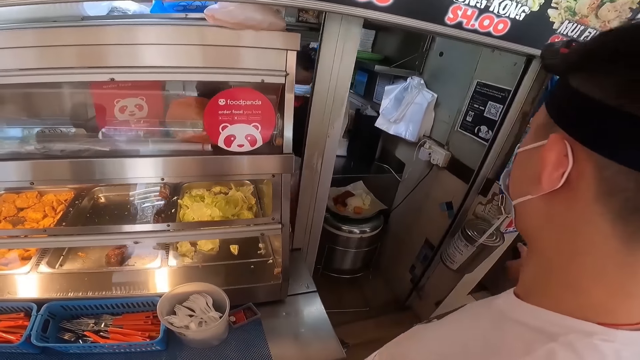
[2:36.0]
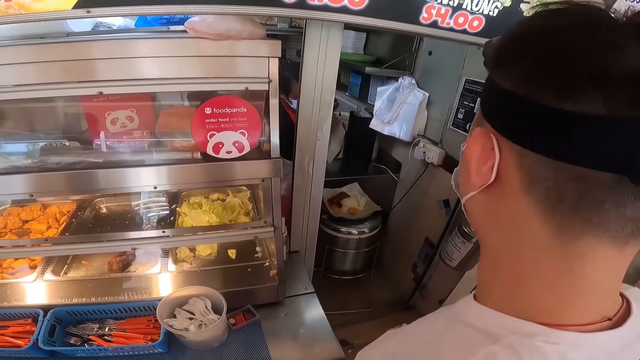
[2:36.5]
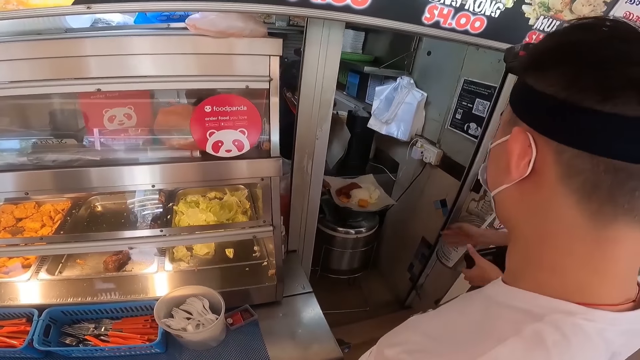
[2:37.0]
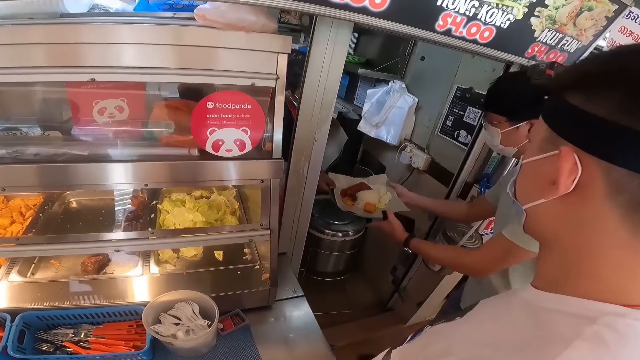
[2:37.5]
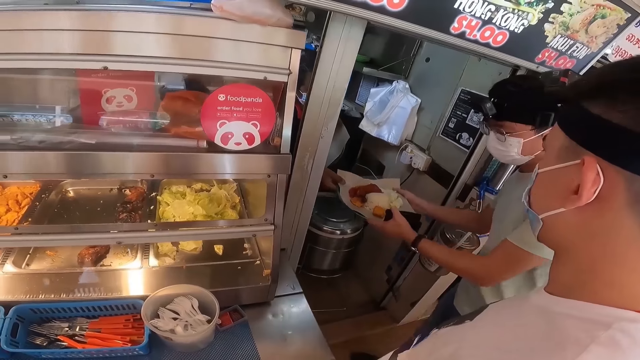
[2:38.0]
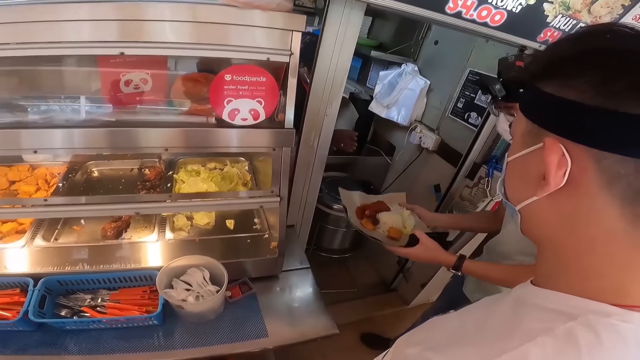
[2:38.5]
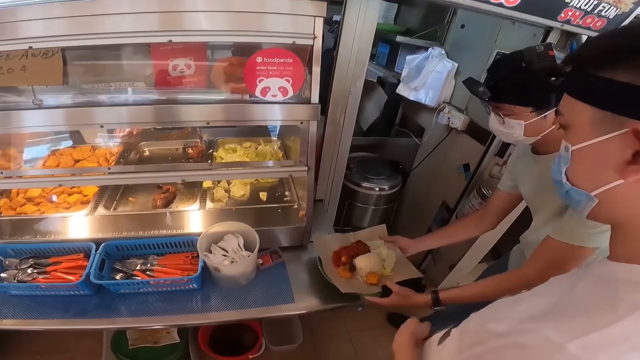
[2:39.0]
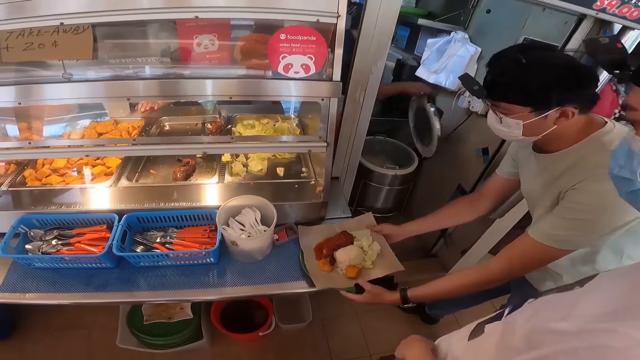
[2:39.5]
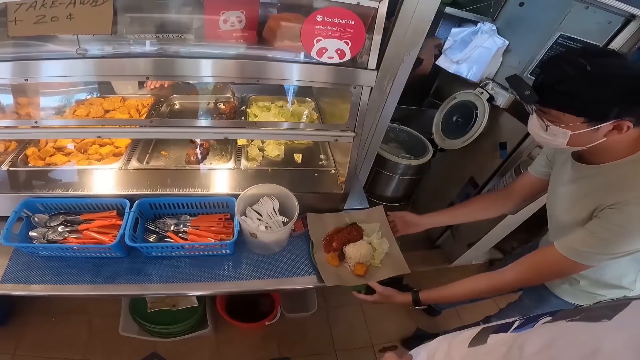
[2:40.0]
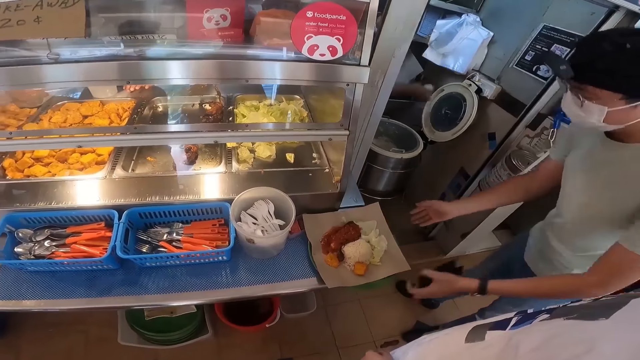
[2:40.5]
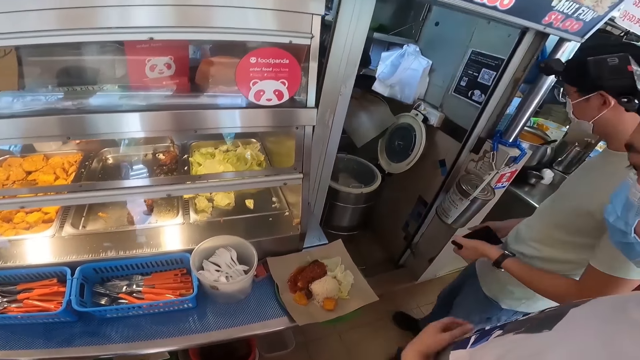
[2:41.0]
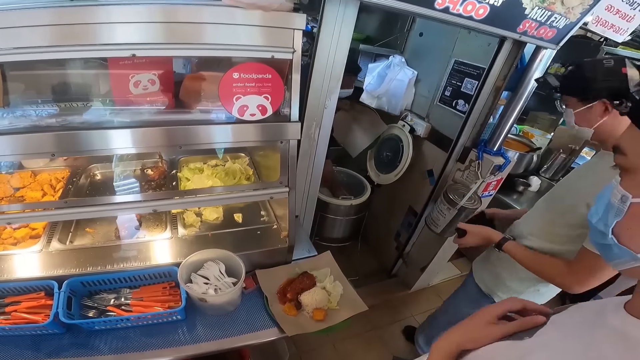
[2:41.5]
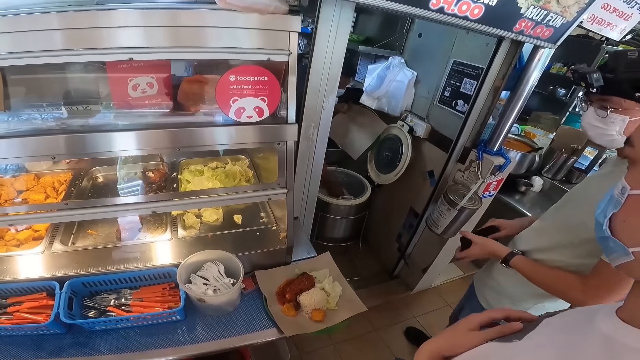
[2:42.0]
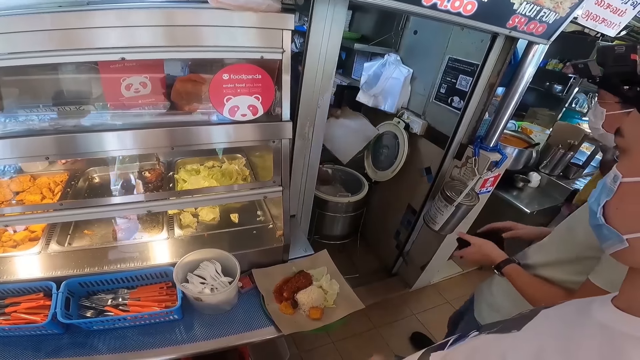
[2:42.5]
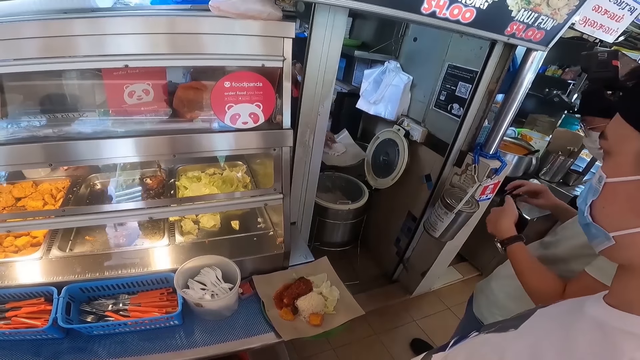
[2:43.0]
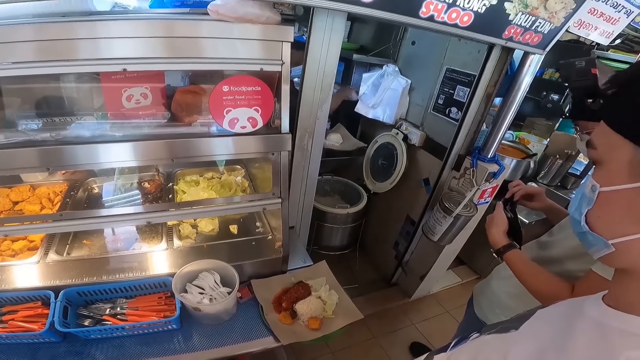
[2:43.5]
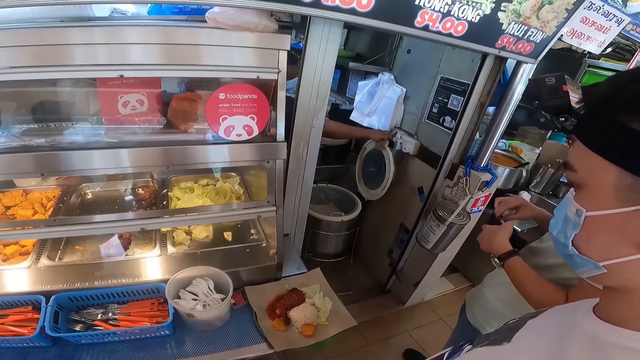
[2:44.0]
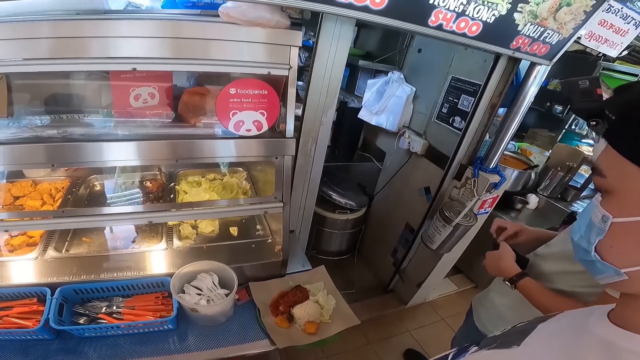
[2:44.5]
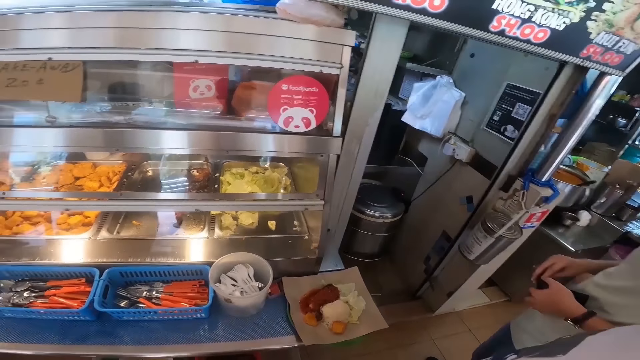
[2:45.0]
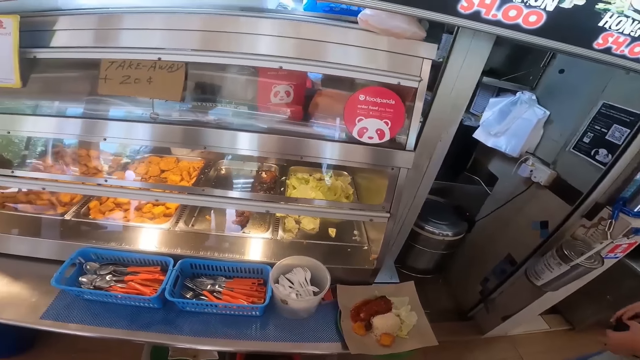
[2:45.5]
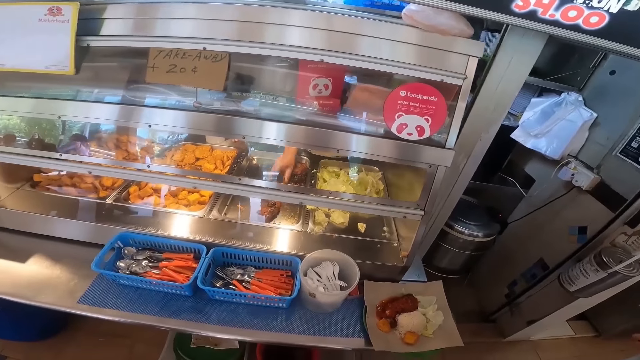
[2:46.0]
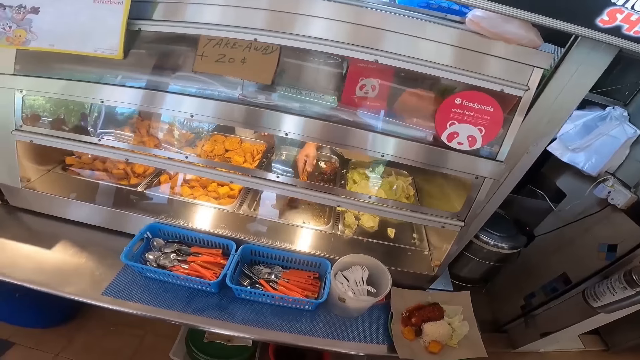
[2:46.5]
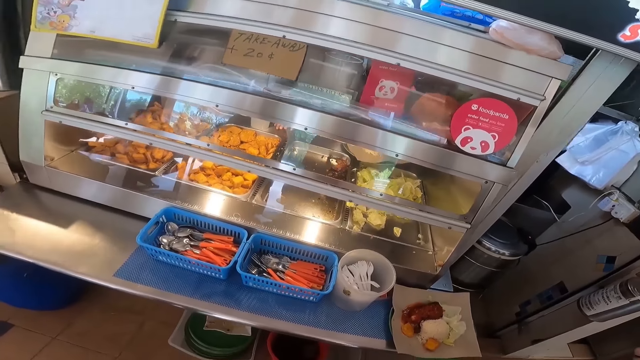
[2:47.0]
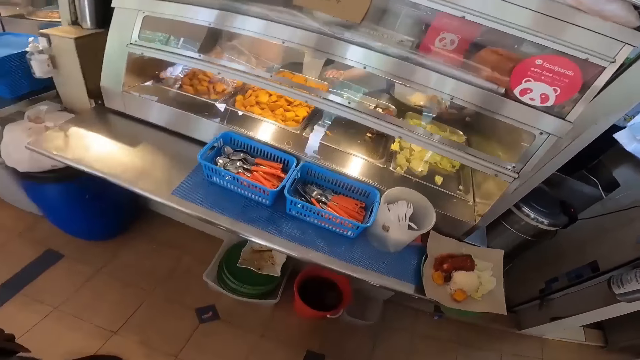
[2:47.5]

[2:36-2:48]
A man takes food from the cook. He puts the food on the counter. The camera wearer looks around the restaurant.

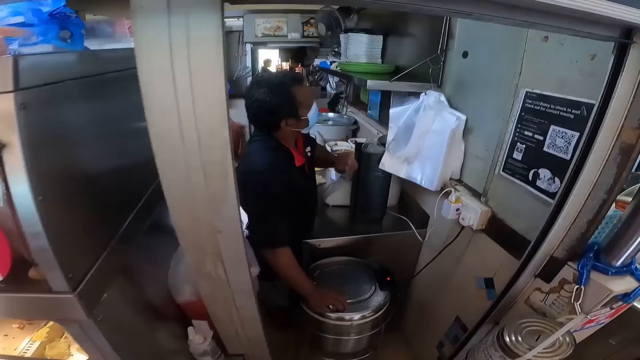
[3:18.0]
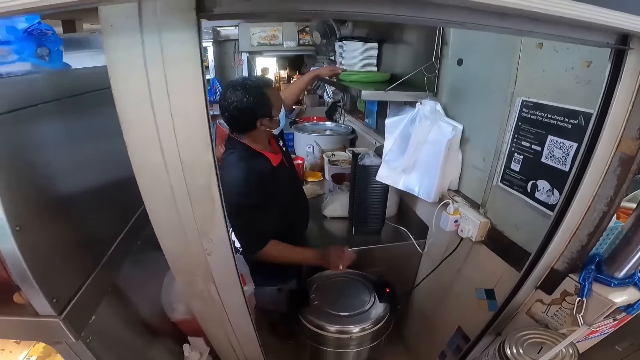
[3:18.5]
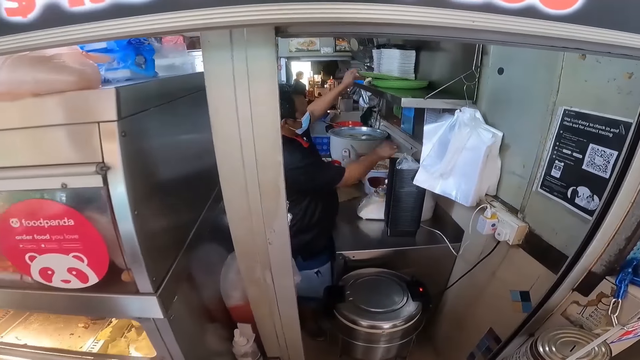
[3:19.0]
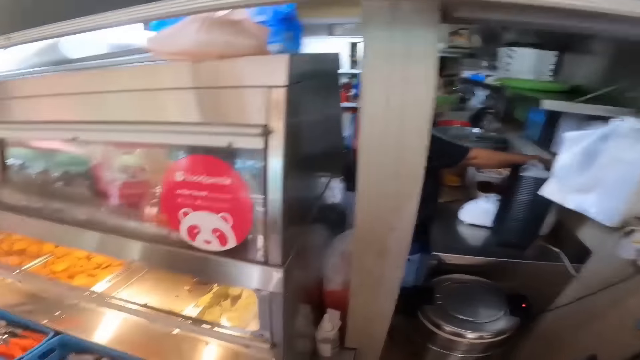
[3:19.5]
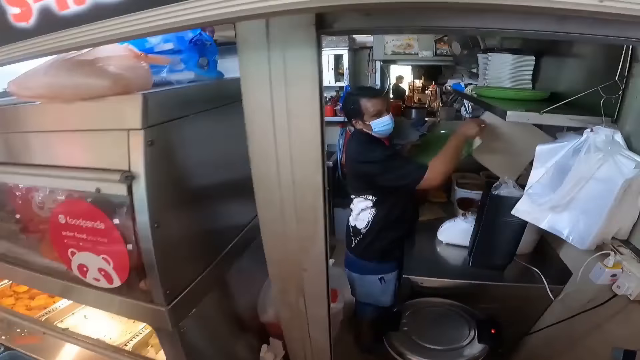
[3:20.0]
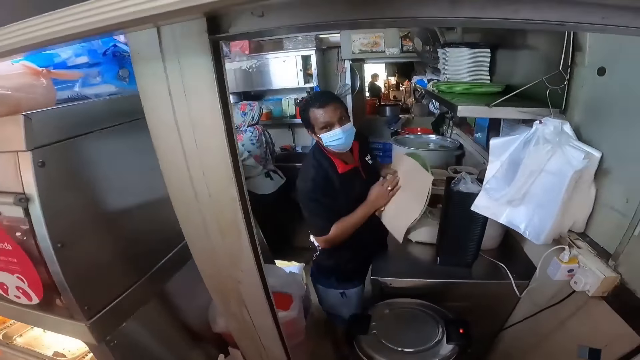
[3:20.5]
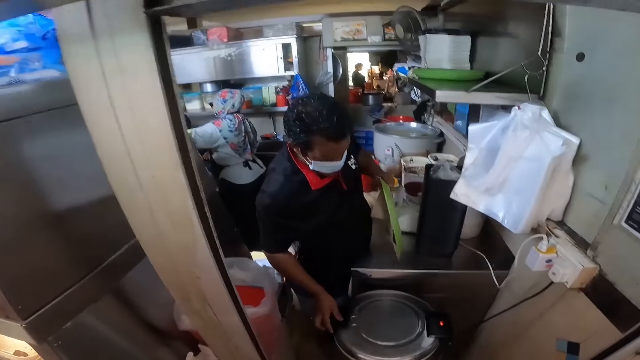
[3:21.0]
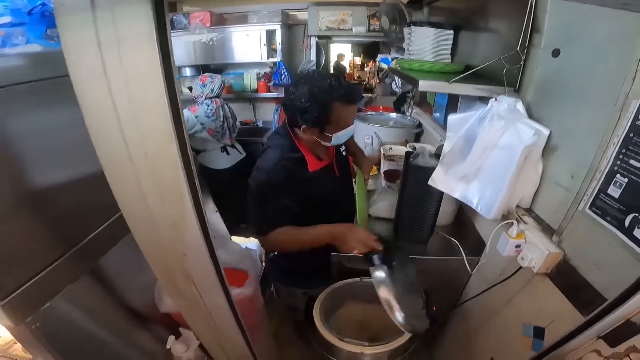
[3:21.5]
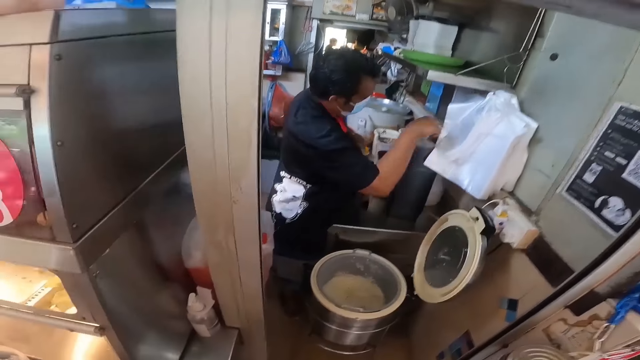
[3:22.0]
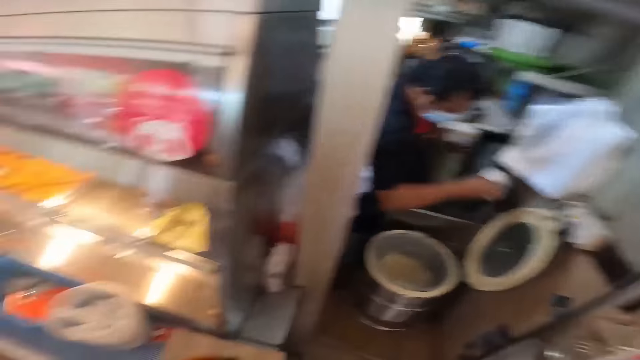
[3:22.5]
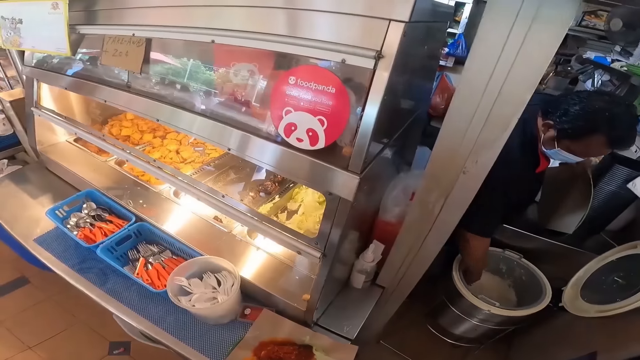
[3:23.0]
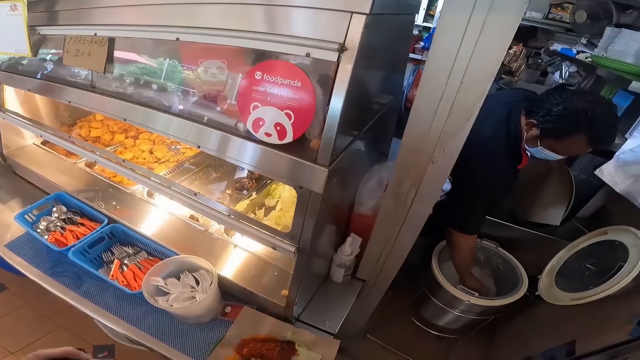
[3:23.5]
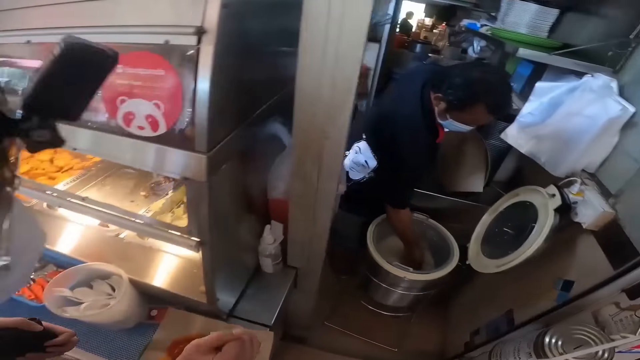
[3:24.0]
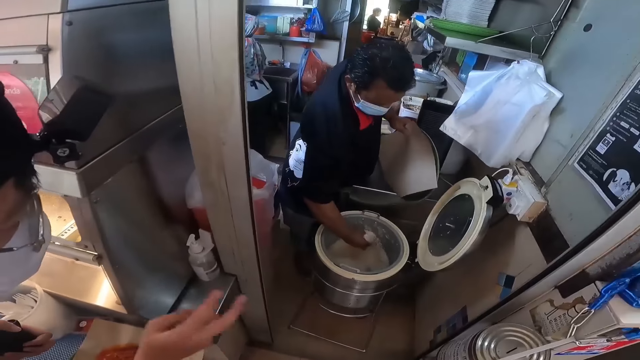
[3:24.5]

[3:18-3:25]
The camera wearer looks around.
